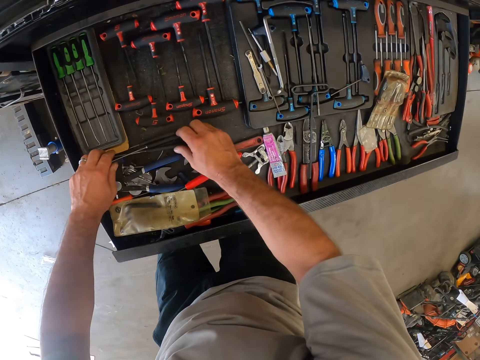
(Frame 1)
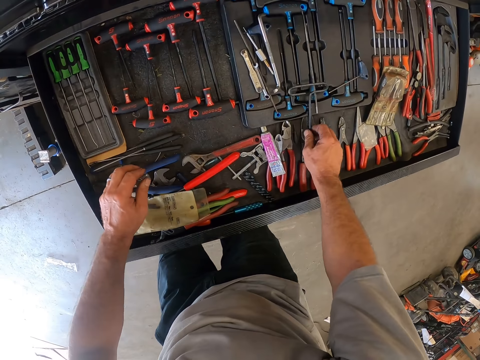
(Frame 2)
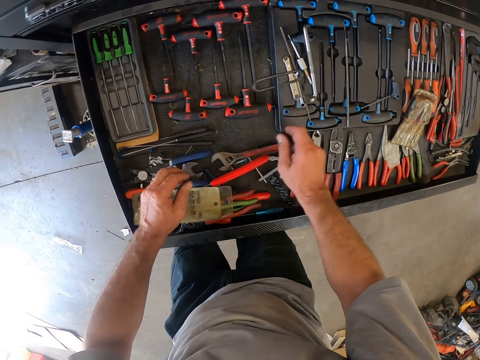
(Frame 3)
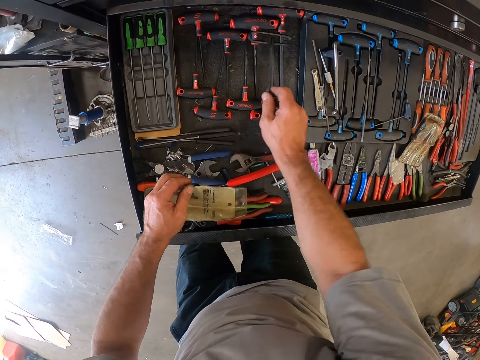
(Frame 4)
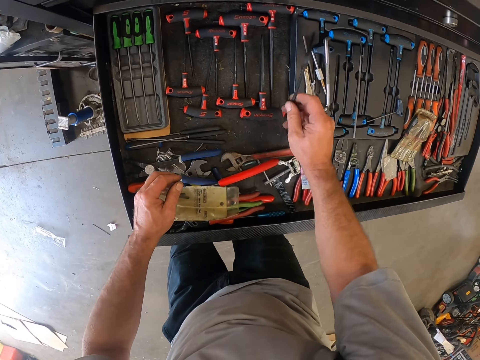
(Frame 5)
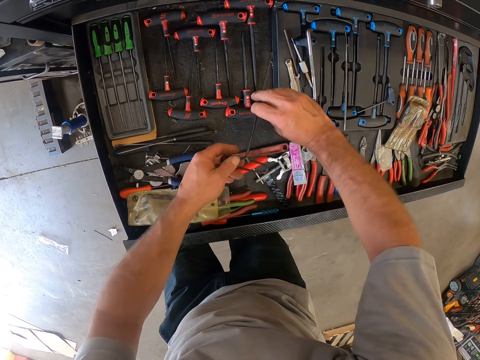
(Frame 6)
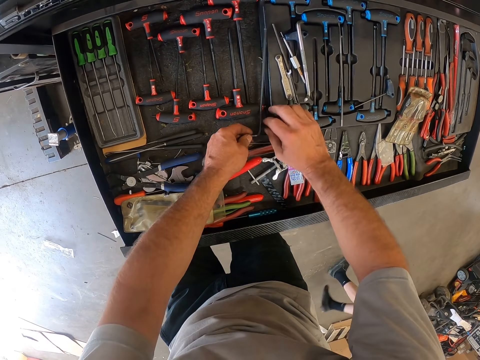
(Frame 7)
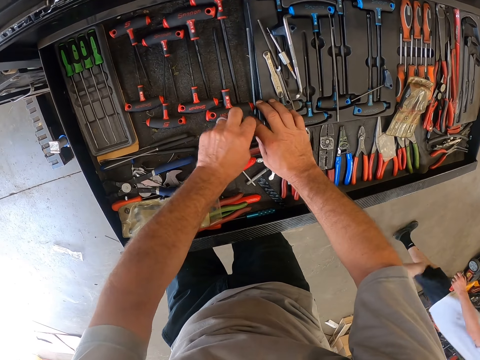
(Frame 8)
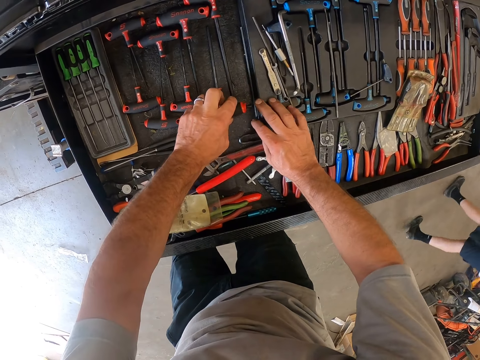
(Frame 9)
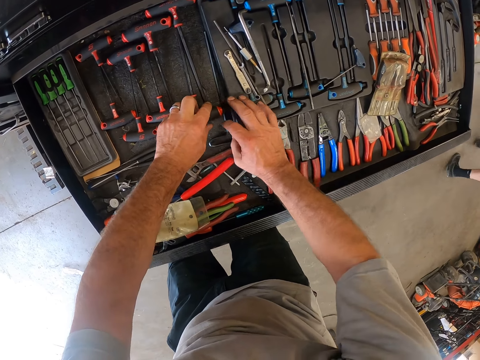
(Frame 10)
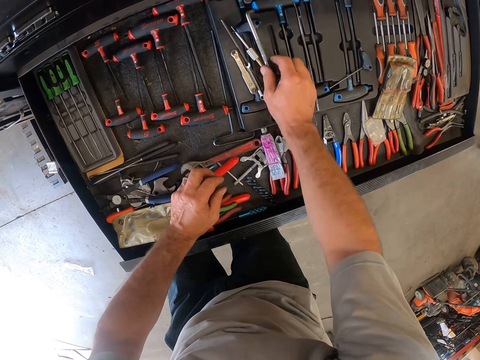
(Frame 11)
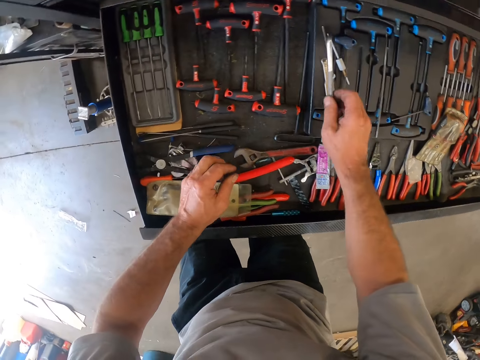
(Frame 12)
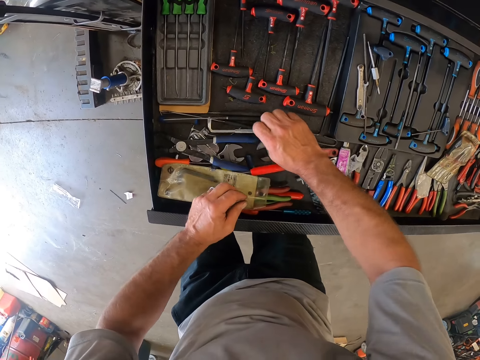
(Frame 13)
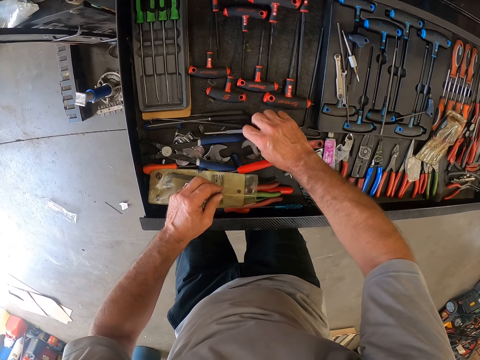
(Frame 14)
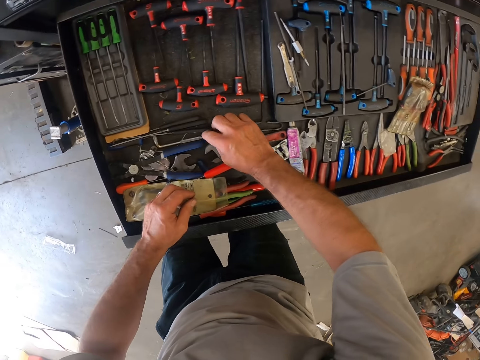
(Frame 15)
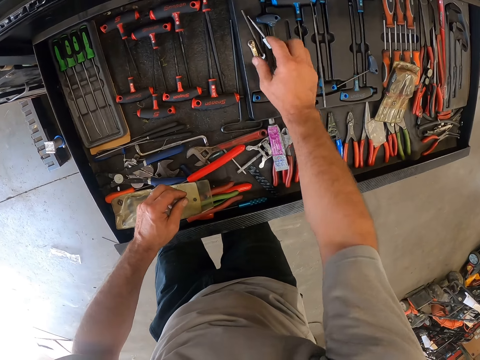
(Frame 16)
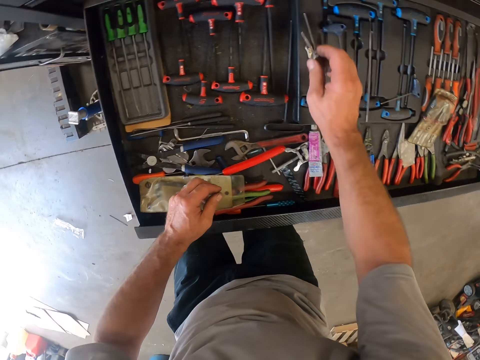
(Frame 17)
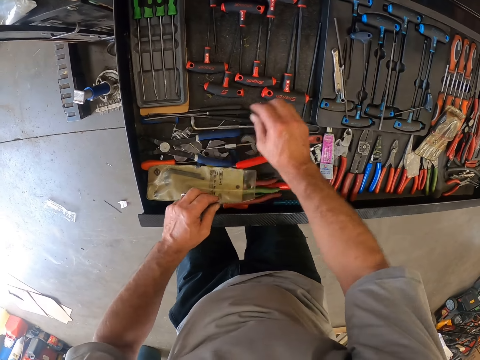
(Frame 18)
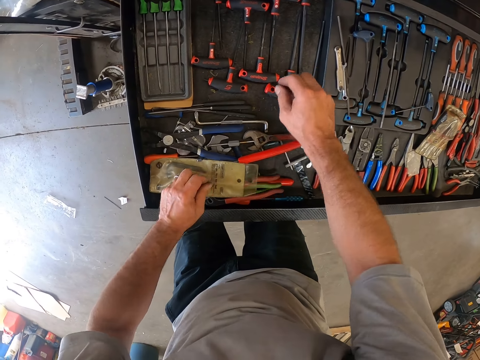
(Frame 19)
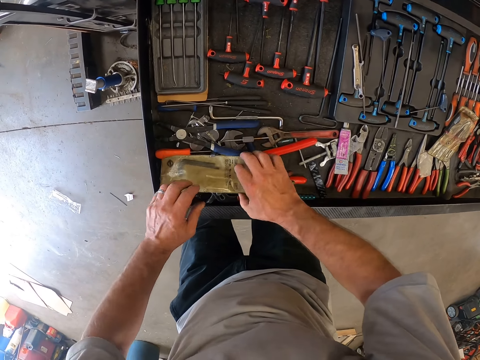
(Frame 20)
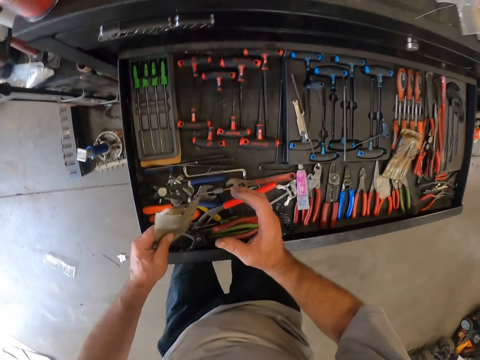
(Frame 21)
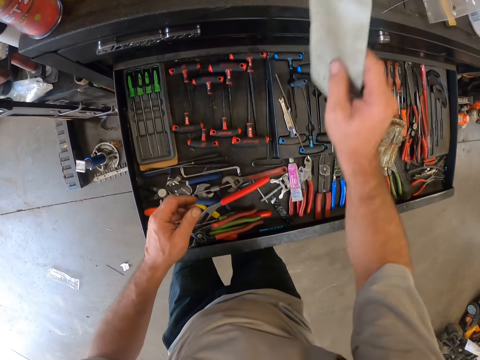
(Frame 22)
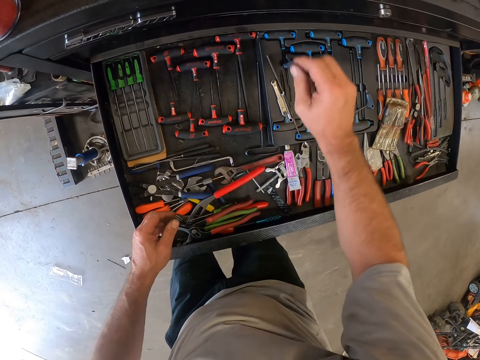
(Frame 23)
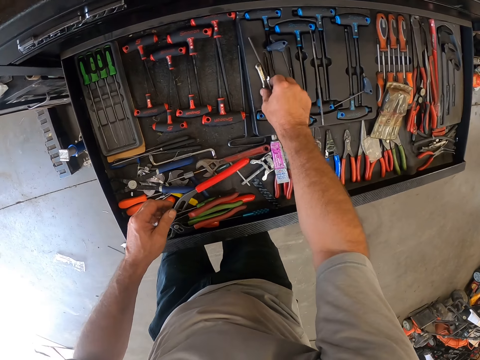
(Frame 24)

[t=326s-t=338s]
The camera wearer arranges the tools in the drawer. They pick something and put down something. A co-worker walks past the camera wearer. The camera wearer picks something, puts down something, picks something and puts down something. They pick the cellophane in the drawer. They drop the cellophane on the cabinet.

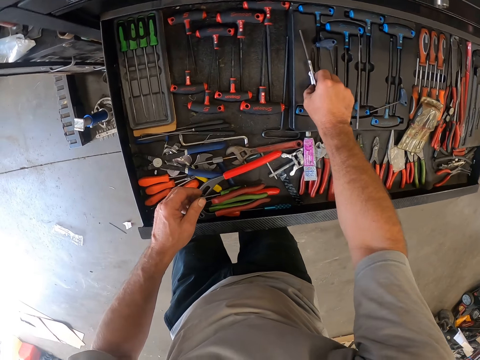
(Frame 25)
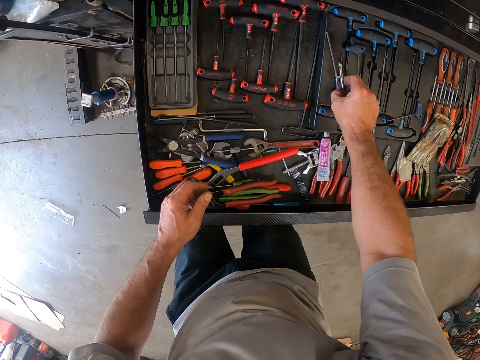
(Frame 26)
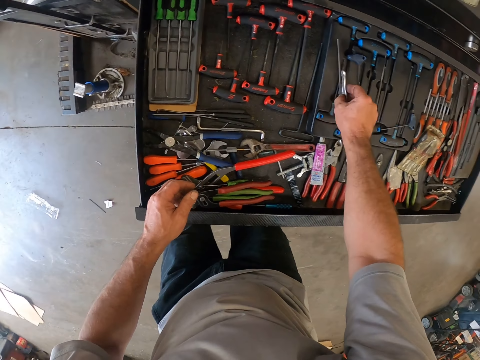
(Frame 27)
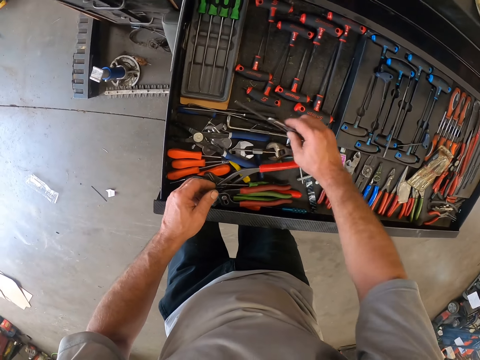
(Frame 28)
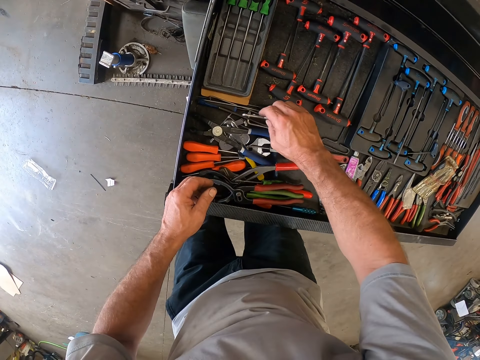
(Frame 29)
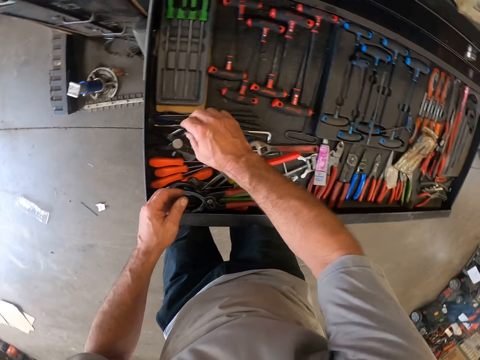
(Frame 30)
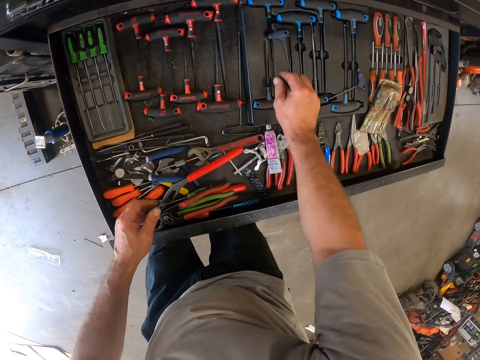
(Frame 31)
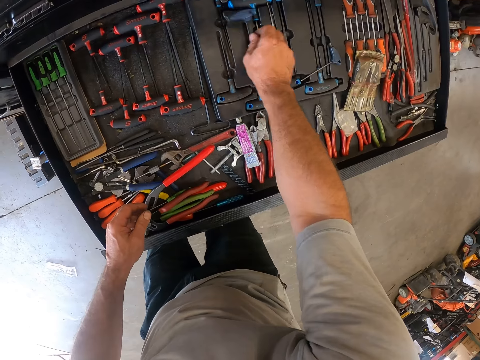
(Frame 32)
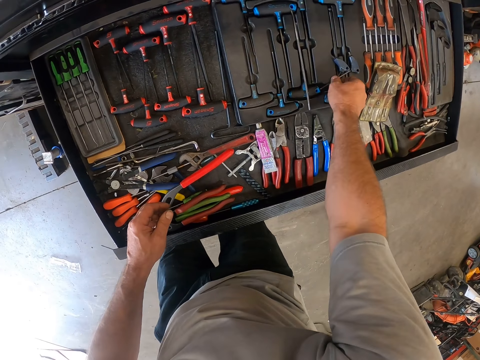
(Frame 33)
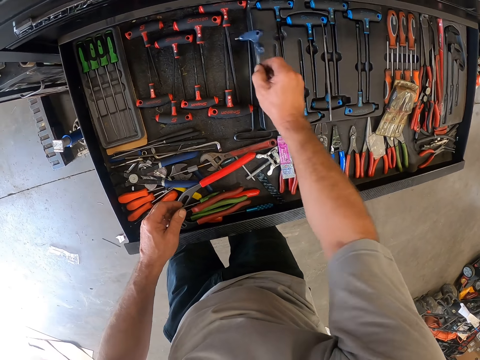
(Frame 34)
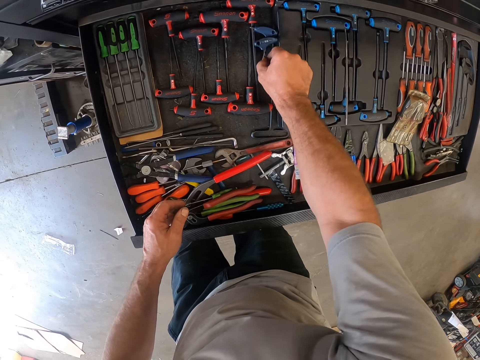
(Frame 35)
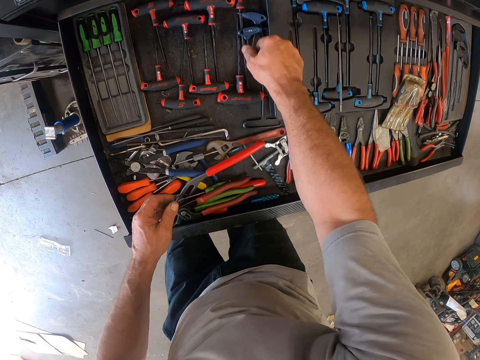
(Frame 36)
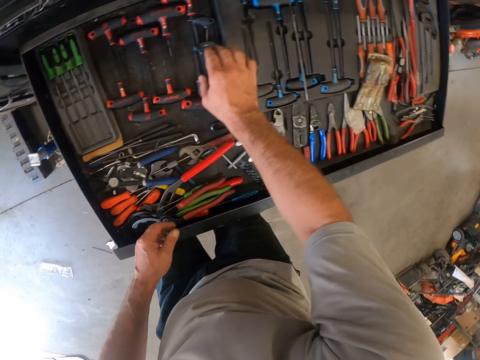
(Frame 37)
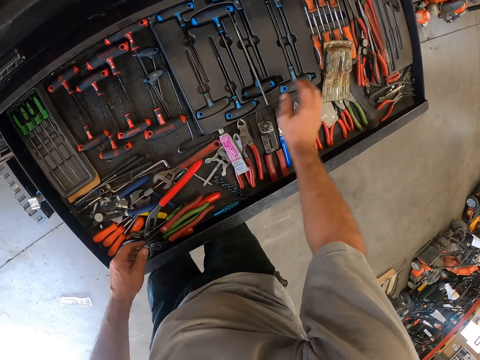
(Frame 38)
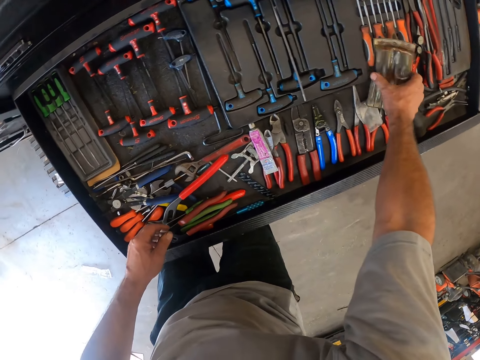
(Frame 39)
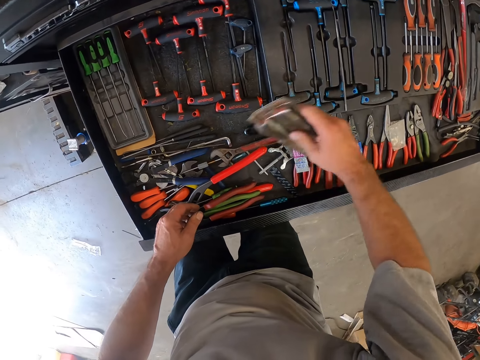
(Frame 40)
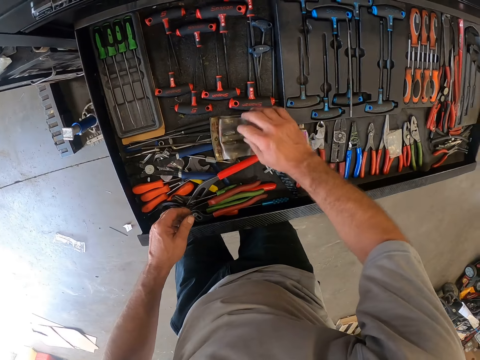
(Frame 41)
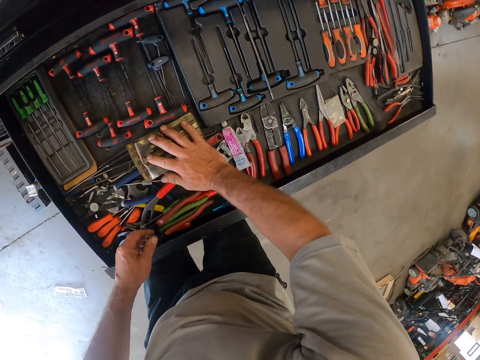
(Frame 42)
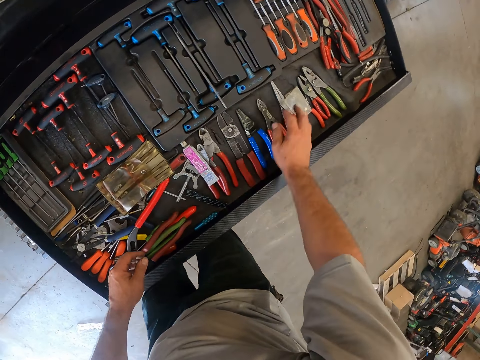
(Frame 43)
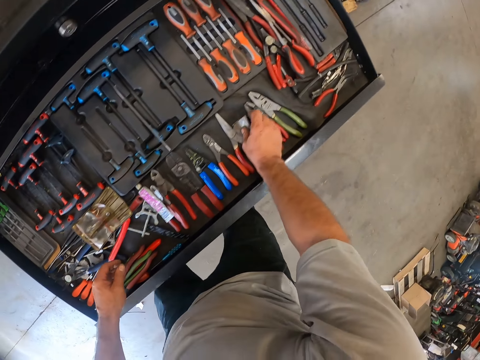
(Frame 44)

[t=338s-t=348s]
The camera wearer arranges the tools in the drawer. They pick up the screwdrivers and put down the screwdrivers. They pick up something. They put down the screwdrivers. They pick up the papers and put down the papers.

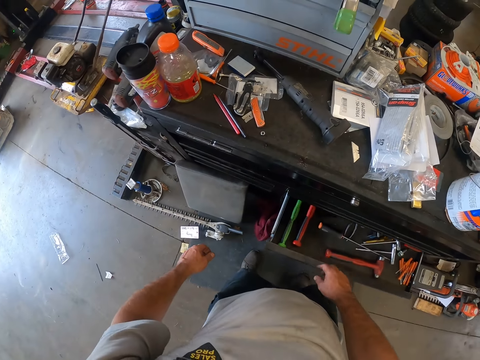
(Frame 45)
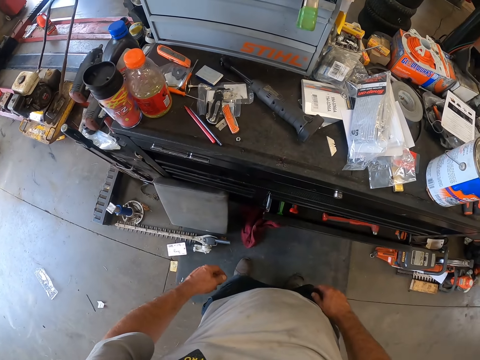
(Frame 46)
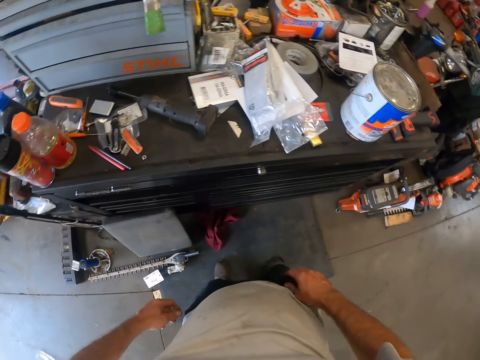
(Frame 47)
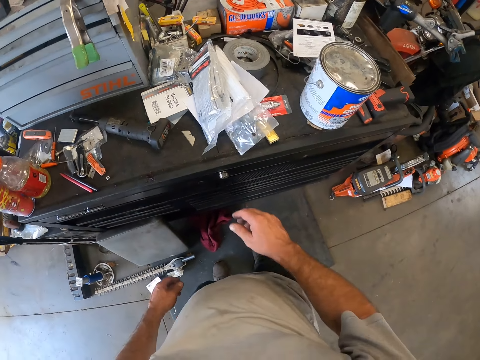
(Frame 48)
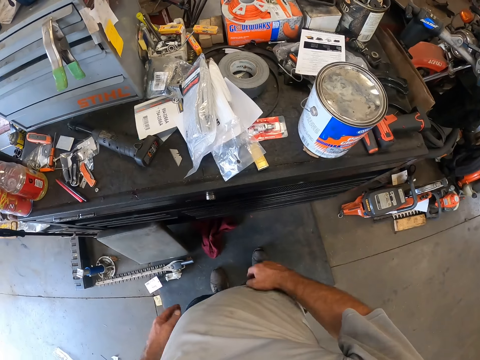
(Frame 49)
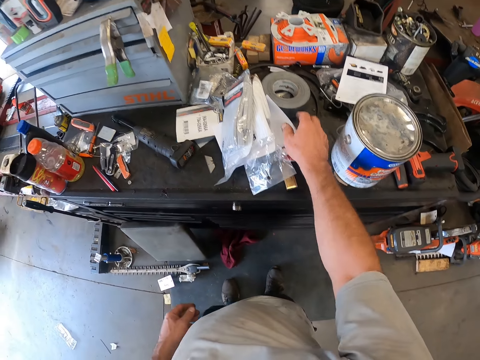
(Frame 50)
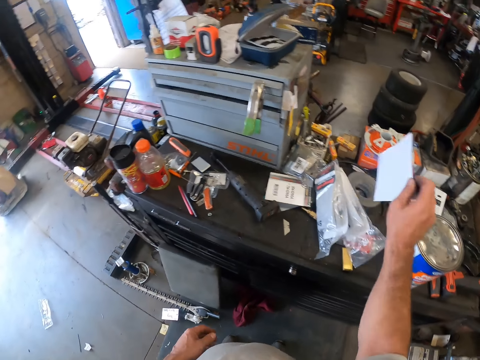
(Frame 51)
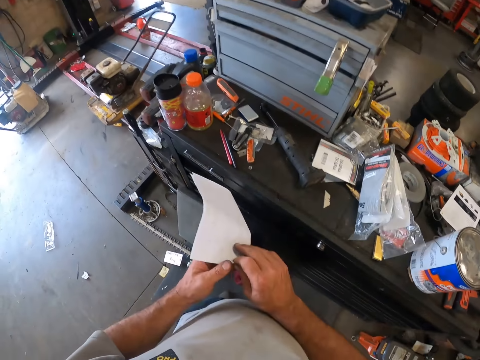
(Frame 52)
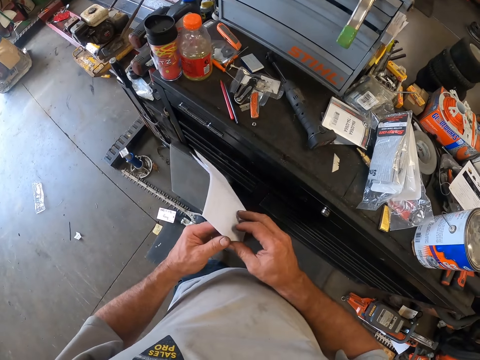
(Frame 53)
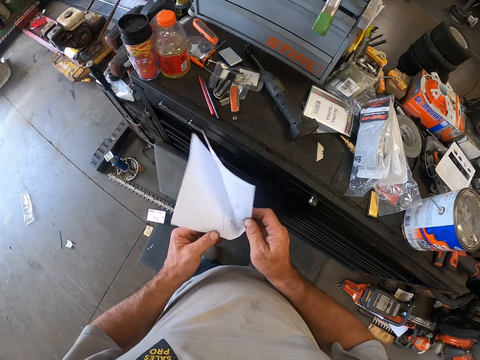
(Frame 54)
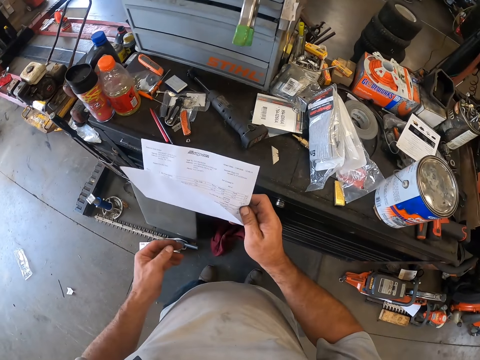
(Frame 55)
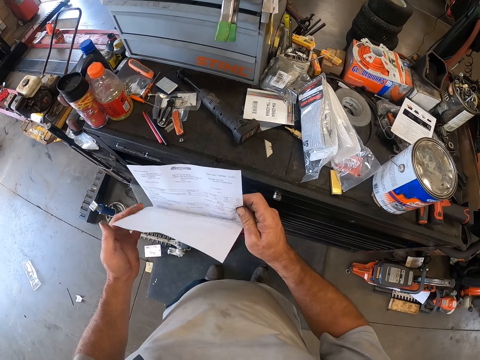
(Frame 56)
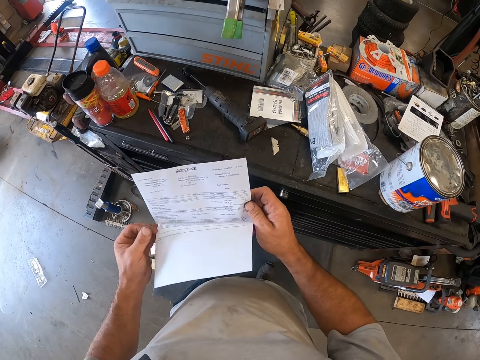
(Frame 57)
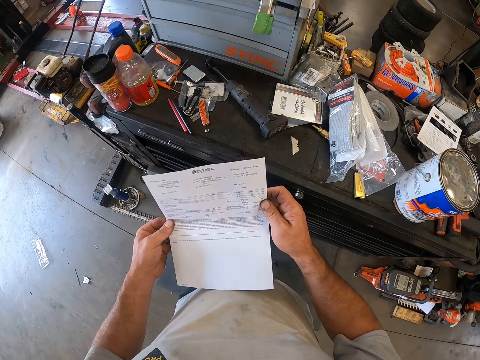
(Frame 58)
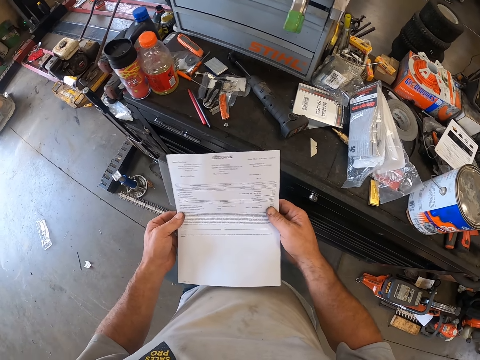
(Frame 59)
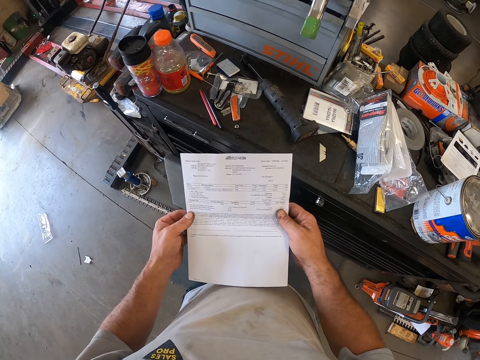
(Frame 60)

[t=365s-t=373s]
The camera wearer closes the tool drawer. They look around the garage. They pick up a paper or piece of paper on the cabinet. They open the paper. They read the piece of paper.
